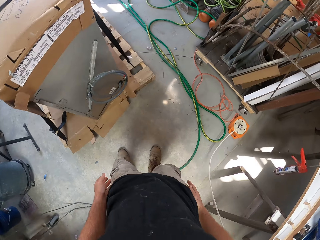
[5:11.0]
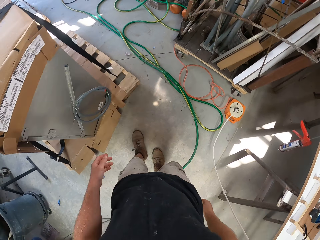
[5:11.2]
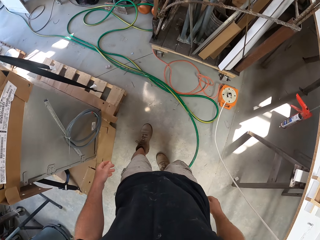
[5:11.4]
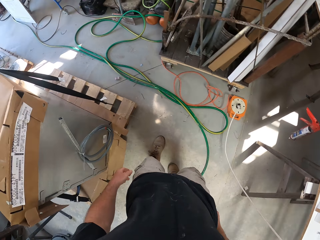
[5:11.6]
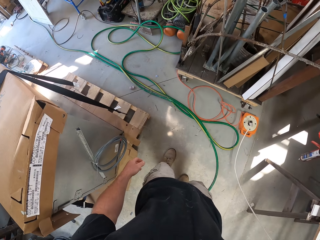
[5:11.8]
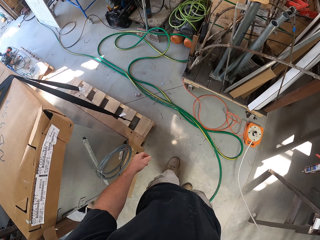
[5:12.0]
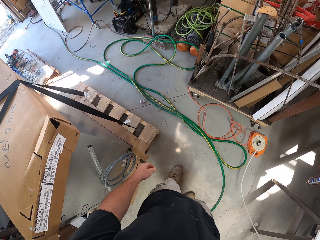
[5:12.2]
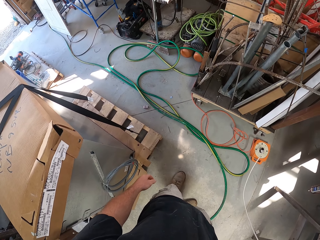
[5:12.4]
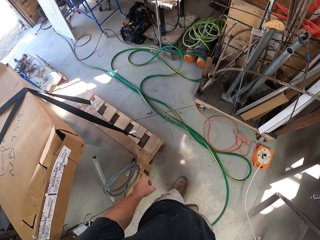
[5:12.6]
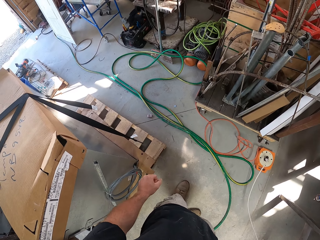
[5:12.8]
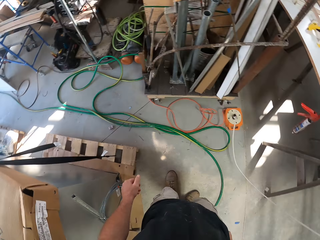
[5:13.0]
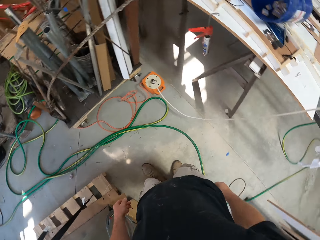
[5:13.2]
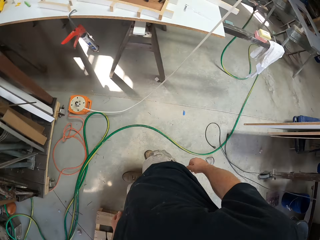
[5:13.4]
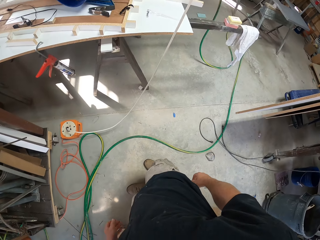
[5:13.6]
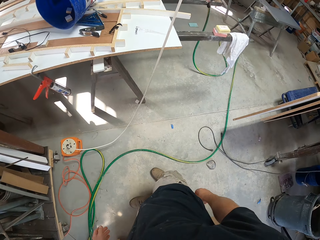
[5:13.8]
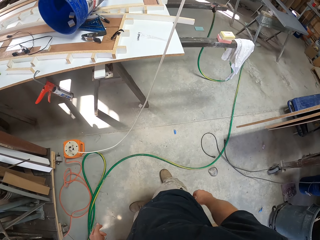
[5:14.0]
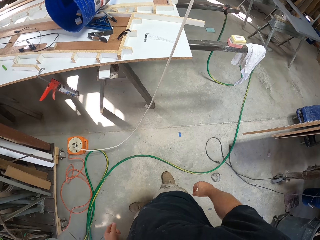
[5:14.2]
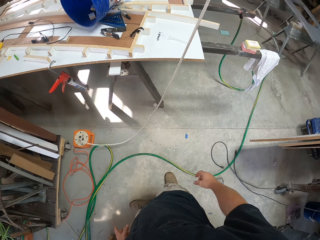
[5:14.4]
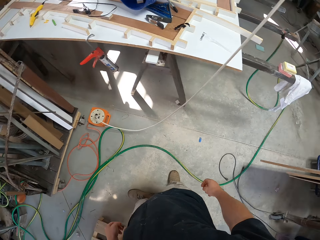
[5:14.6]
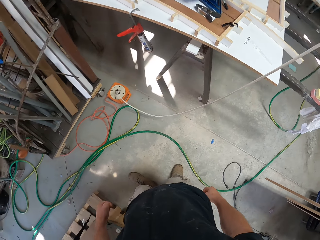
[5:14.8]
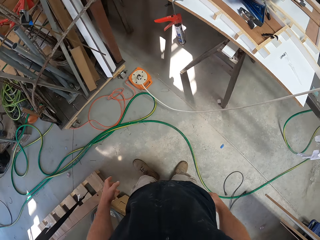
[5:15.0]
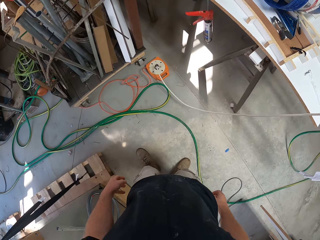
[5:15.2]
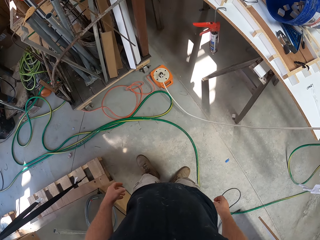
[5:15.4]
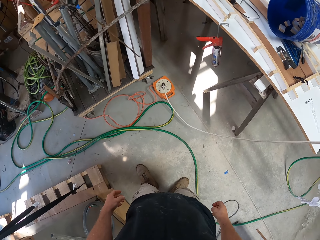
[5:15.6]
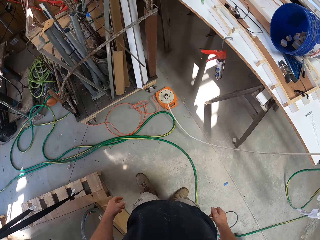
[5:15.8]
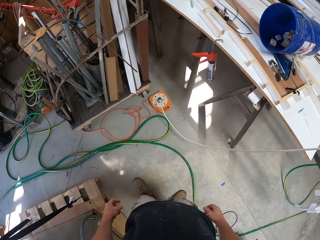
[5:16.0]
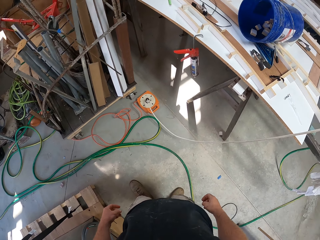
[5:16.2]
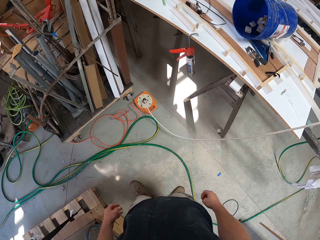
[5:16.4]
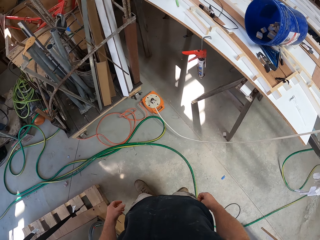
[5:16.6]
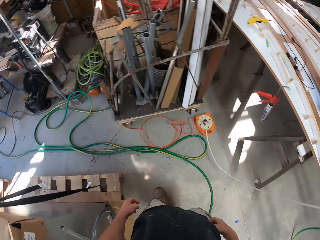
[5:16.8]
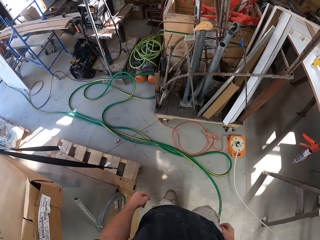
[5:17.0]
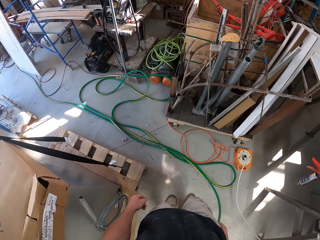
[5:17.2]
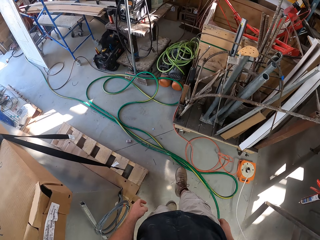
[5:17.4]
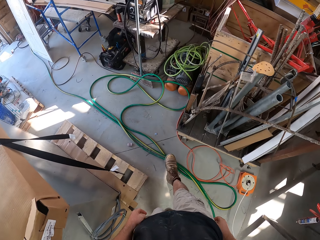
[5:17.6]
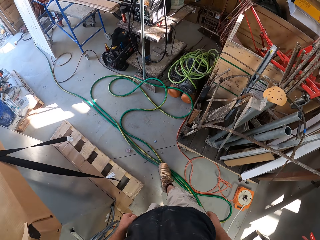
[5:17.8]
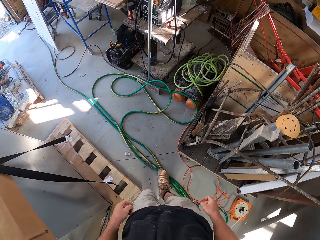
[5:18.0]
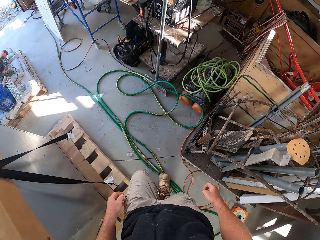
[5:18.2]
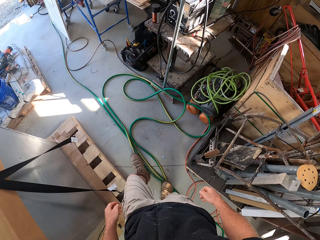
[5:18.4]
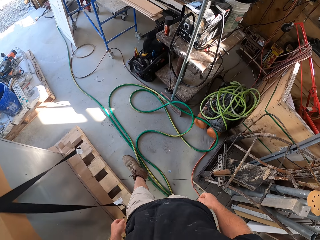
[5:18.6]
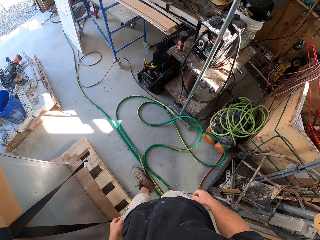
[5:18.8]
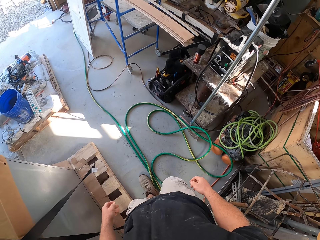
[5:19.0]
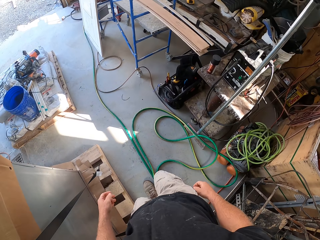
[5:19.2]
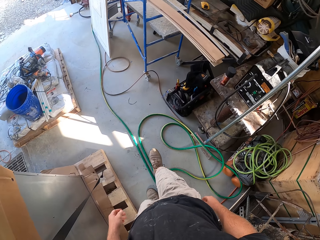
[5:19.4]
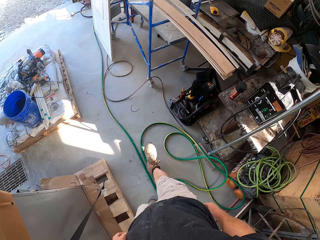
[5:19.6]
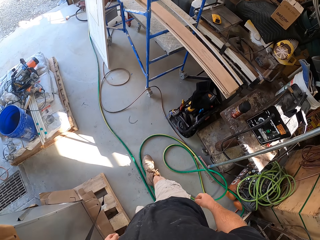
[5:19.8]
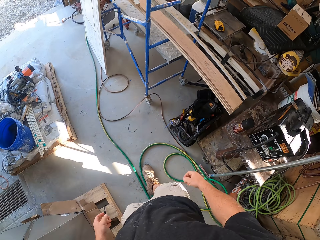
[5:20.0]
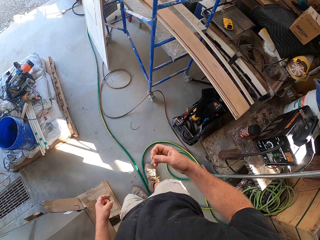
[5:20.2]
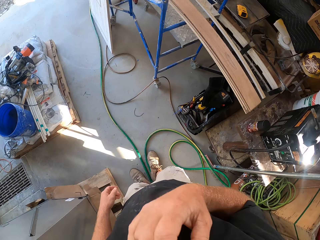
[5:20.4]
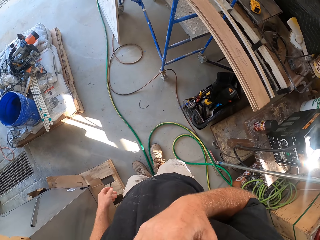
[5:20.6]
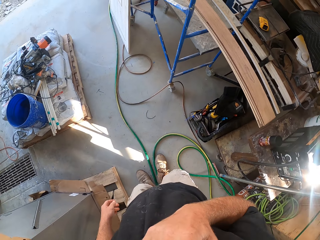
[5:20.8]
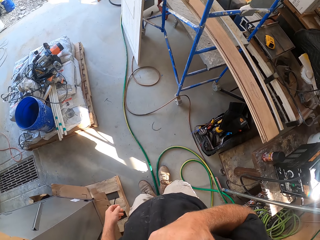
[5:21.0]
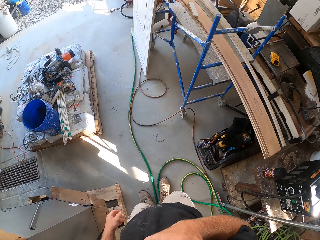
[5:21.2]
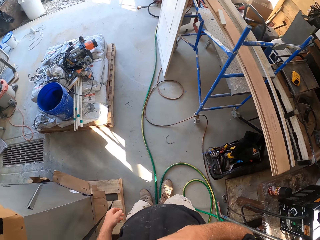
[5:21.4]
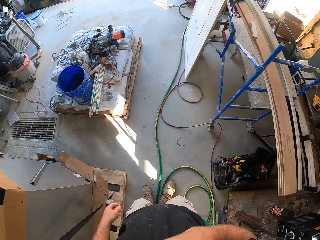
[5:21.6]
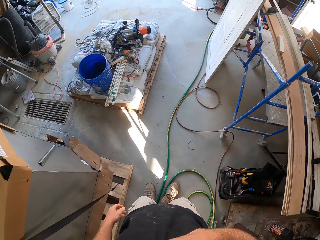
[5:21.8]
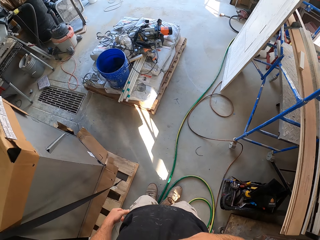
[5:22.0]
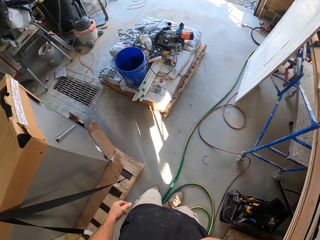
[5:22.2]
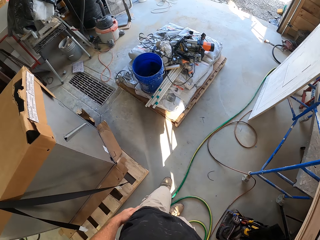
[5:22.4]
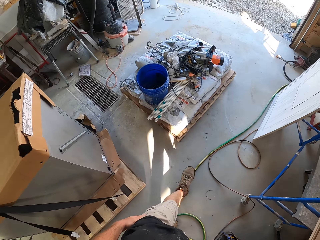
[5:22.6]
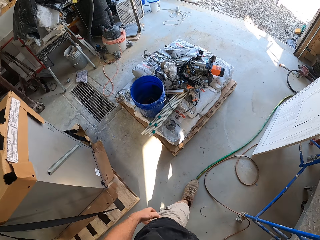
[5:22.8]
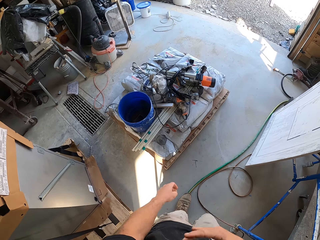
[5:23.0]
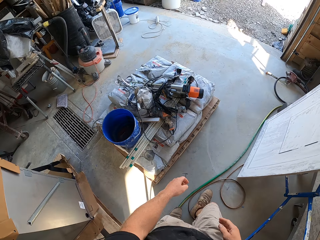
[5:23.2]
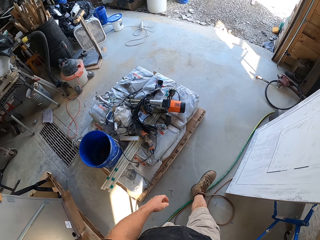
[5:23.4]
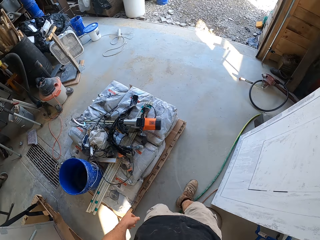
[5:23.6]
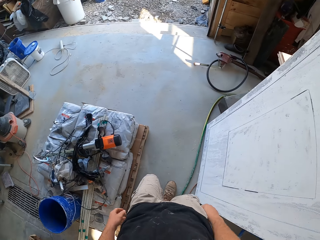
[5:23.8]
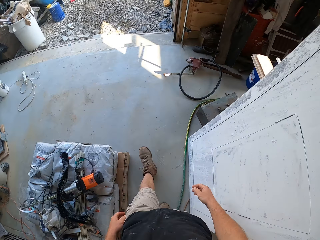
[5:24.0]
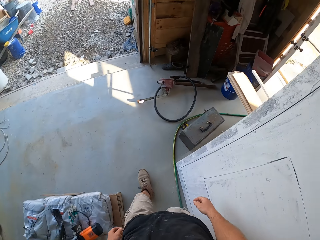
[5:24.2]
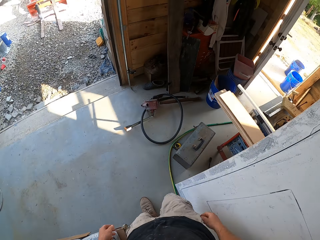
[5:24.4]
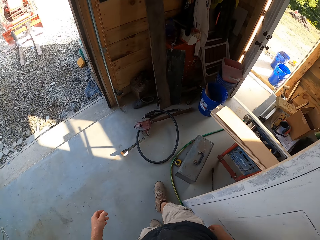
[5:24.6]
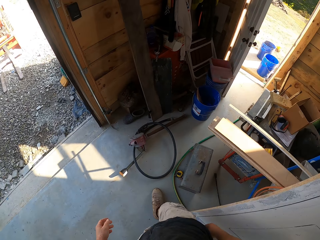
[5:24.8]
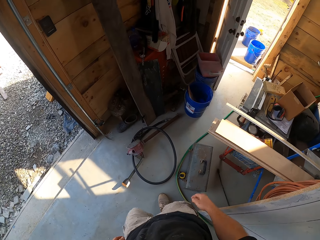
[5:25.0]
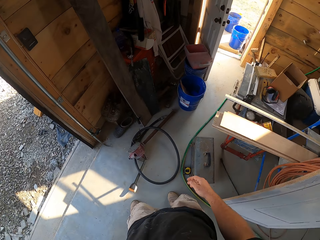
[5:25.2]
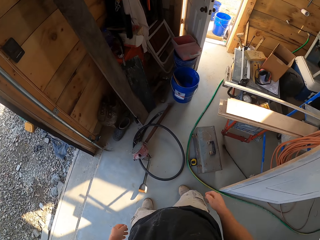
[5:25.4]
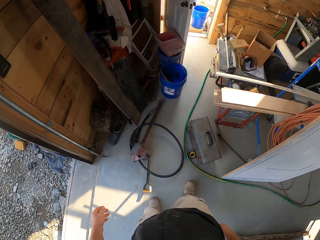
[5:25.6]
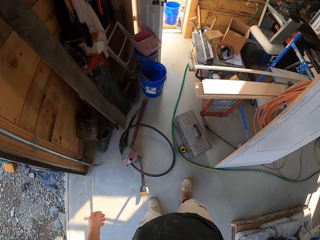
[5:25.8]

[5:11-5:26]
The camera wearer walks around the workshop. He touches his neck.

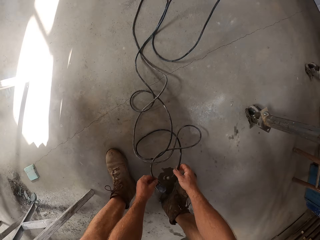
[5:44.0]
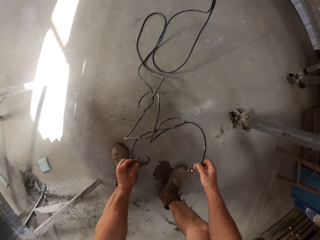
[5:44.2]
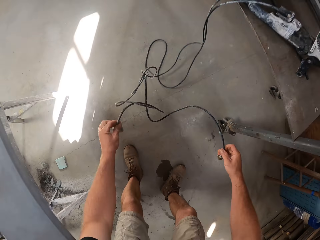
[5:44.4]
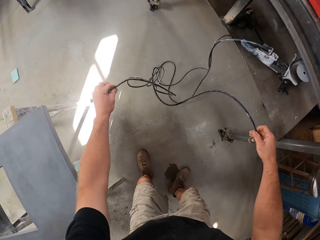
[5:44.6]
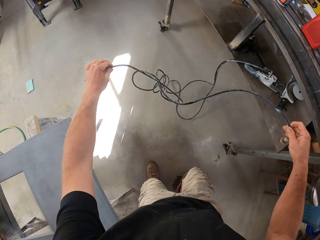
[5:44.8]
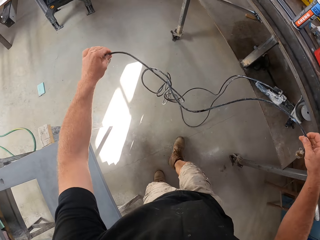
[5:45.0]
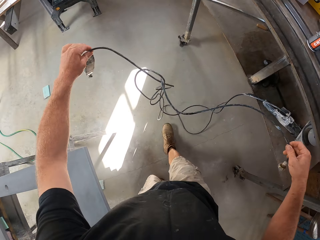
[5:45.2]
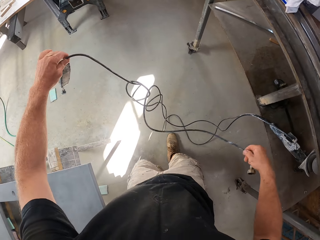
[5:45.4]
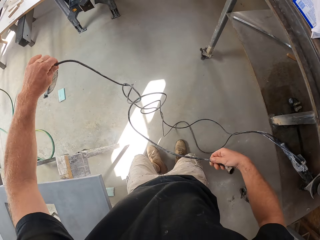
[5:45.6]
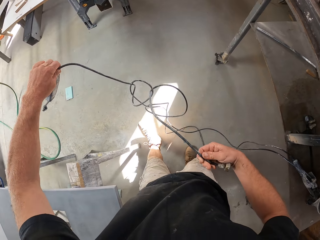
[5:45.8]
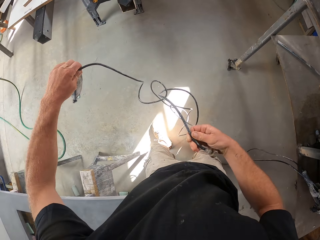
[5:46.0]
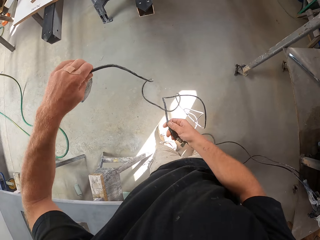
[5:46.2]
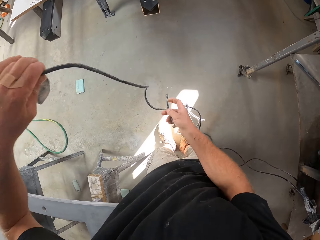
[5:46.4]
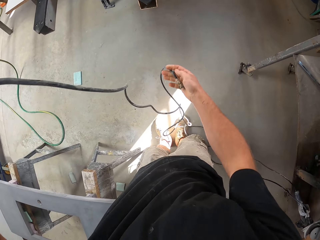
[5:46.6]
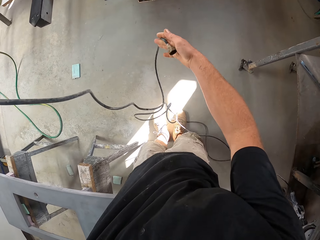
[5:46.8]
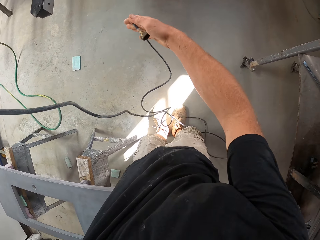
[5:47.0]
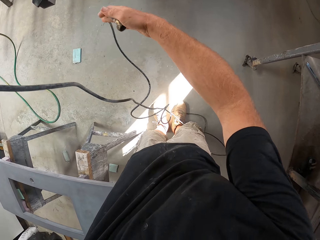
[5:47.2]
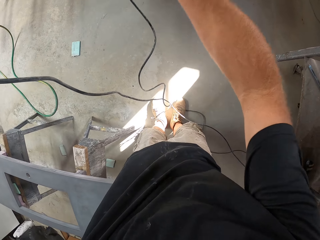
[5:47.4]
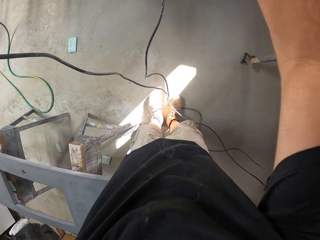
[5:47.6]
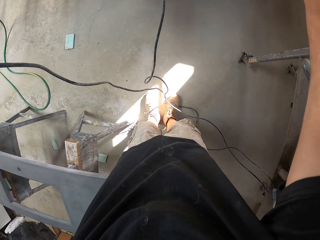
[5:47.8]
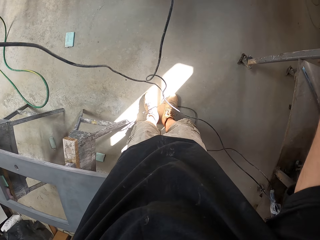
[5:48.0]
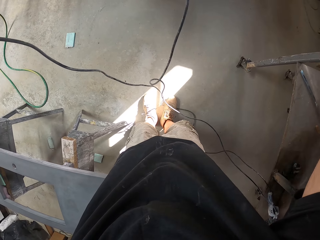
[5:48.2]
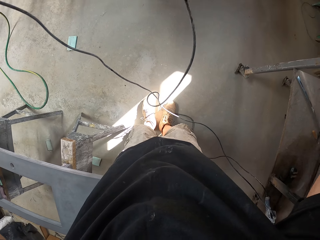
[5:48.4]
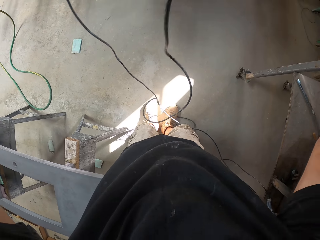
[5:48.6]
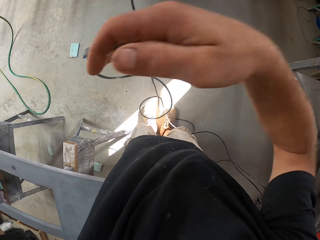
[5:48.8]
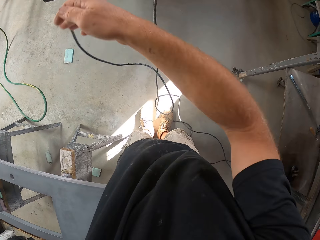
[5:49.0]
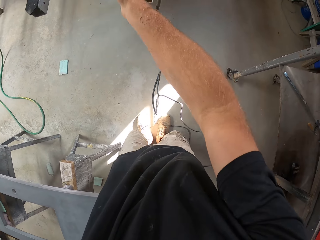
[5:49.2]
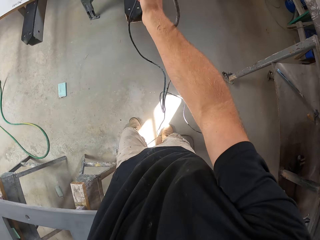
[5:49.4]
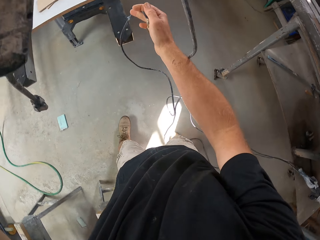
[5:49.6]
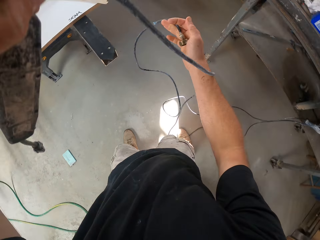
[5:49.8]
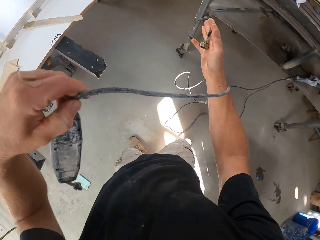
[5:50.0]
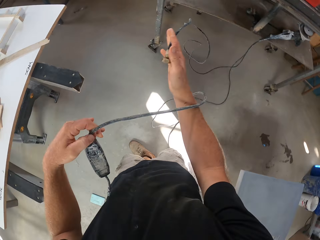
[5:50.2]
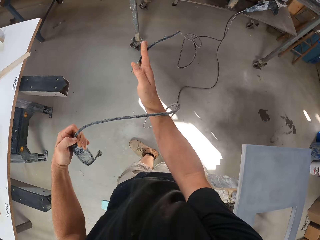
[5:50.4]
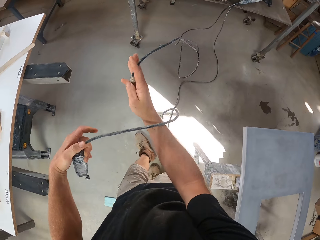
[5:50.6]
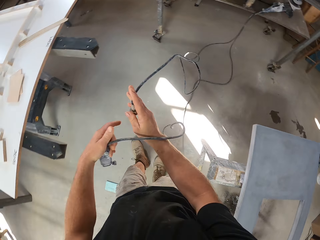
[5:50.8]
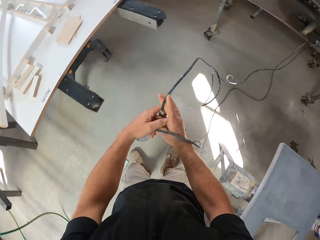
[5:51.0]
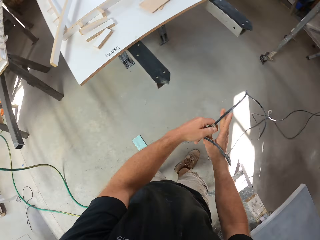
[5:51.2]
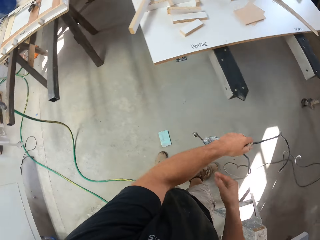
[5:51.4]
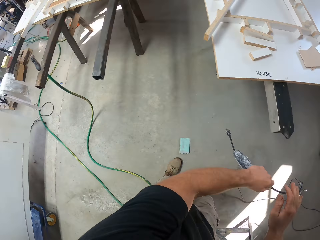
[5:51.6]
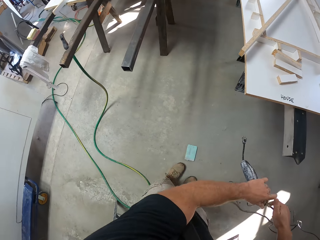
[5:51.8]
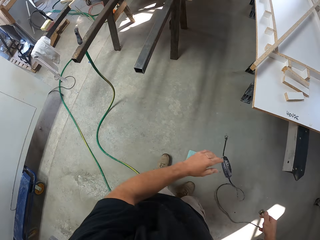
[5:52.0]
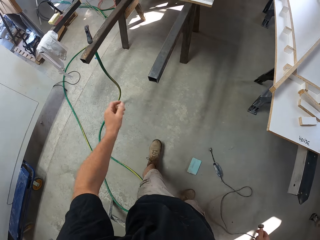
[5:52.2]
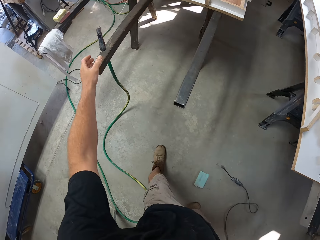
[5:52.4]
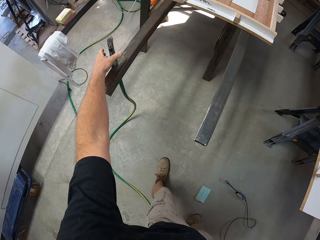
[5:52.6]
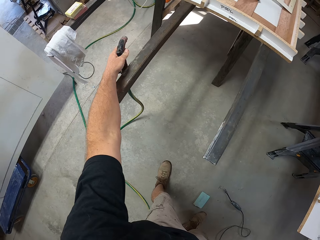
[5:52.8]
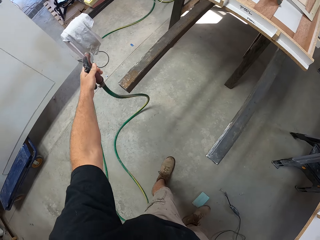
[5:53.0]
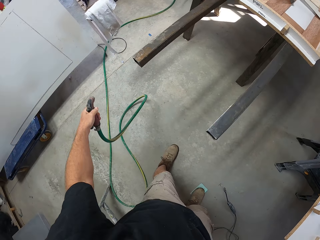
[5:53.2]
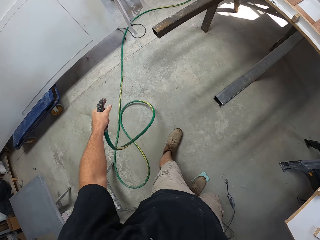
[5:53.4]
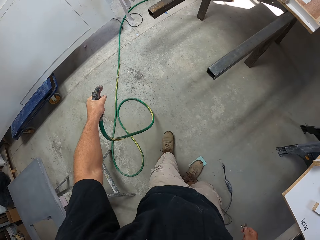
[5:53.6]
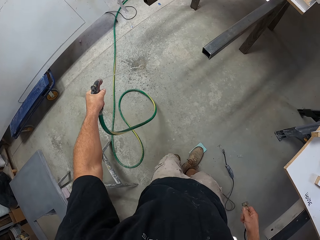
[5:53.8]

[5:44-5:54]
The camera wearer picks up the cable of the sanding machine from the ground. He pulls the cables. He drops the cable of the sanding machine on the ground. He picks a water hose from a bench.
